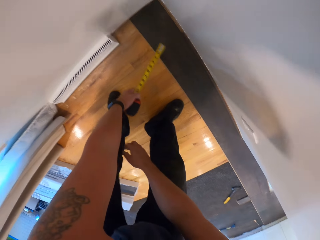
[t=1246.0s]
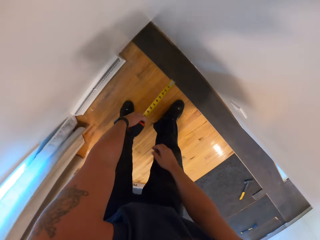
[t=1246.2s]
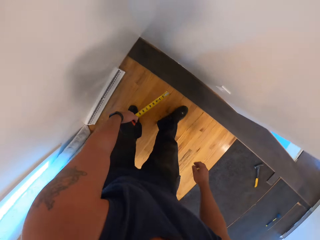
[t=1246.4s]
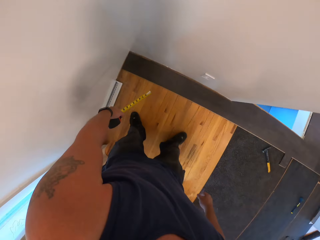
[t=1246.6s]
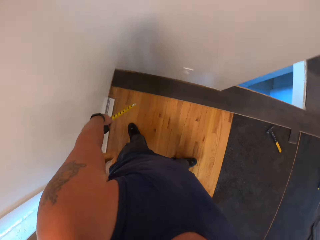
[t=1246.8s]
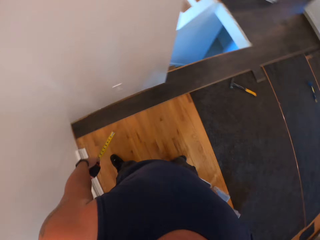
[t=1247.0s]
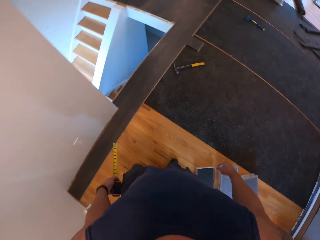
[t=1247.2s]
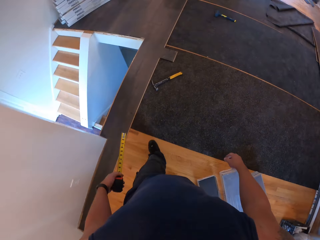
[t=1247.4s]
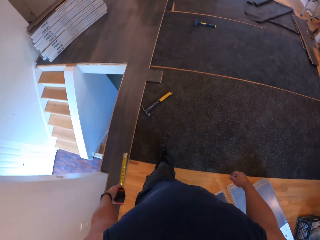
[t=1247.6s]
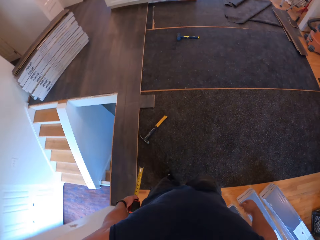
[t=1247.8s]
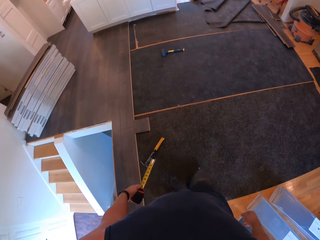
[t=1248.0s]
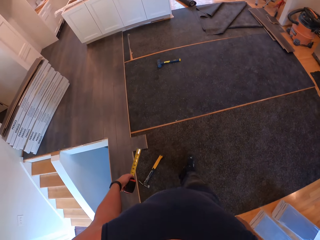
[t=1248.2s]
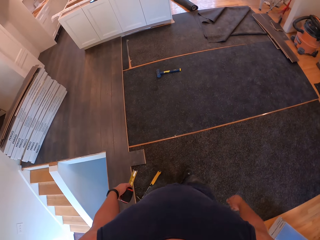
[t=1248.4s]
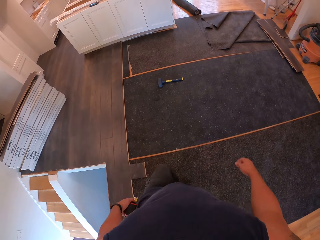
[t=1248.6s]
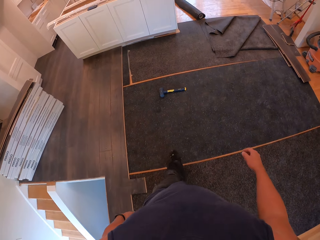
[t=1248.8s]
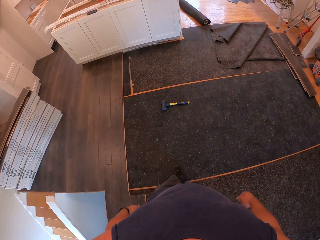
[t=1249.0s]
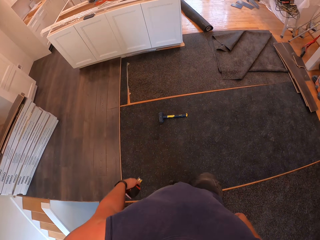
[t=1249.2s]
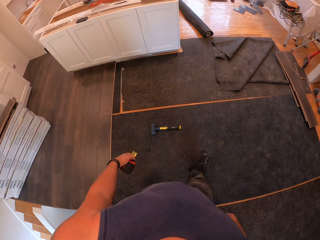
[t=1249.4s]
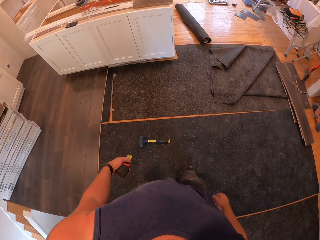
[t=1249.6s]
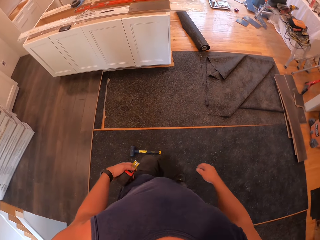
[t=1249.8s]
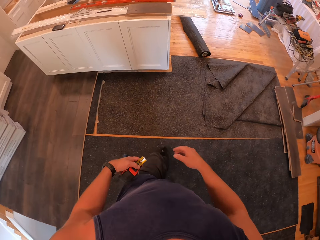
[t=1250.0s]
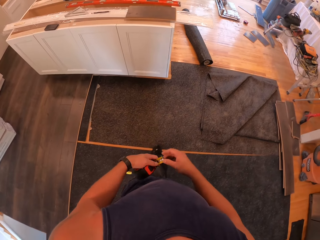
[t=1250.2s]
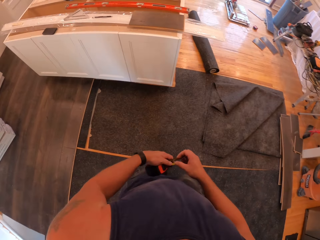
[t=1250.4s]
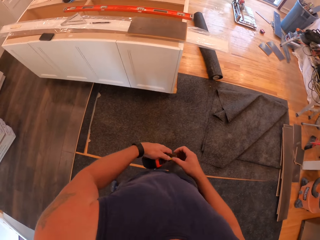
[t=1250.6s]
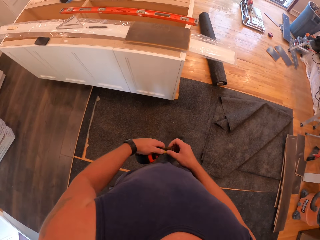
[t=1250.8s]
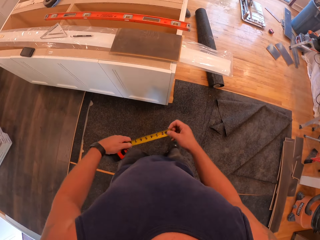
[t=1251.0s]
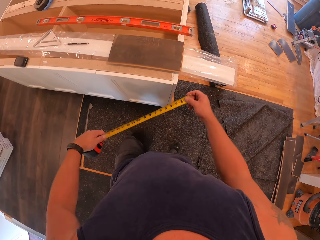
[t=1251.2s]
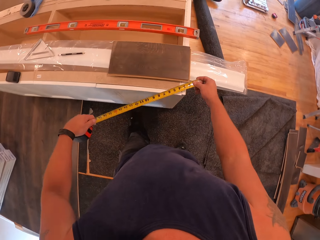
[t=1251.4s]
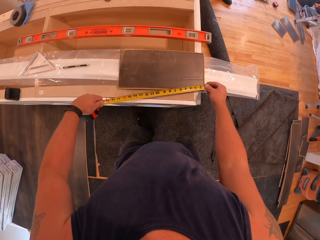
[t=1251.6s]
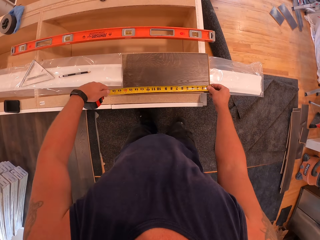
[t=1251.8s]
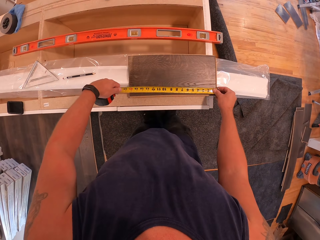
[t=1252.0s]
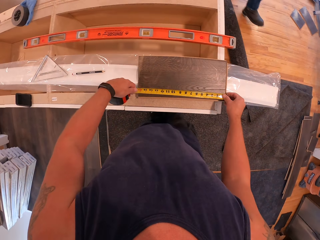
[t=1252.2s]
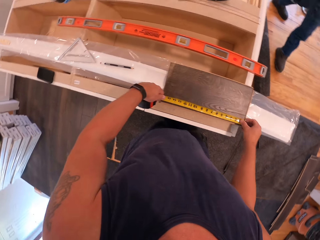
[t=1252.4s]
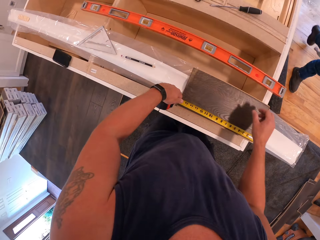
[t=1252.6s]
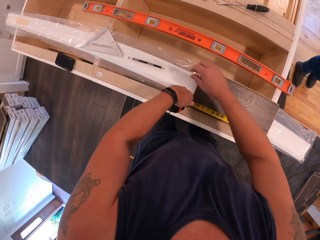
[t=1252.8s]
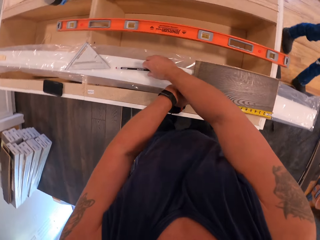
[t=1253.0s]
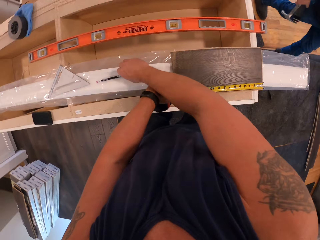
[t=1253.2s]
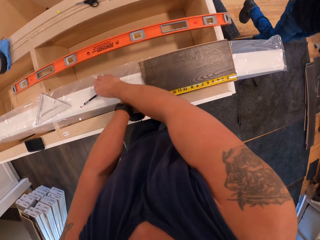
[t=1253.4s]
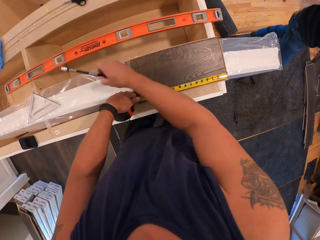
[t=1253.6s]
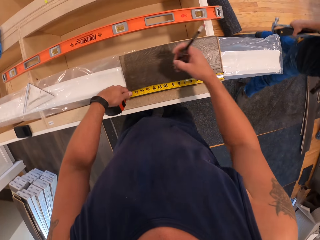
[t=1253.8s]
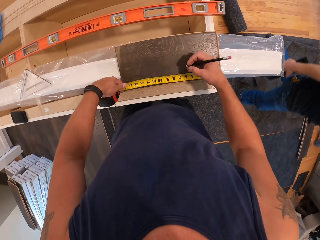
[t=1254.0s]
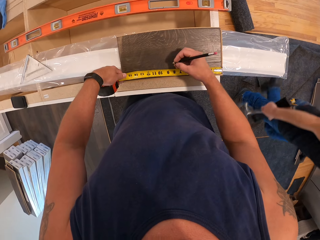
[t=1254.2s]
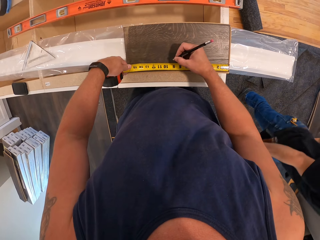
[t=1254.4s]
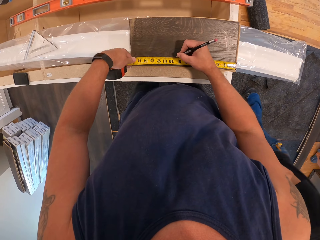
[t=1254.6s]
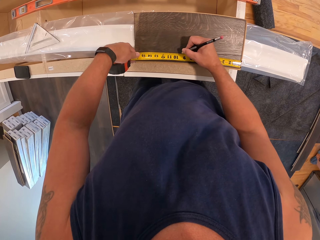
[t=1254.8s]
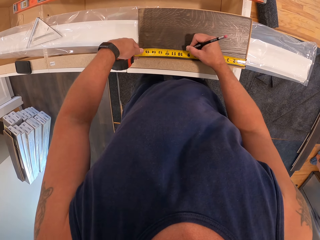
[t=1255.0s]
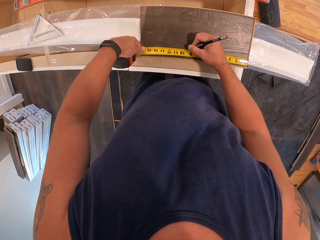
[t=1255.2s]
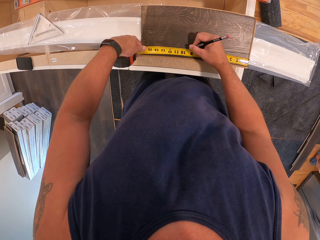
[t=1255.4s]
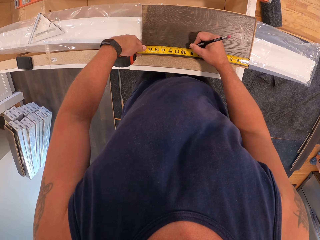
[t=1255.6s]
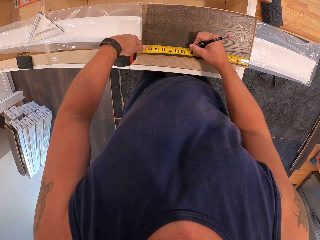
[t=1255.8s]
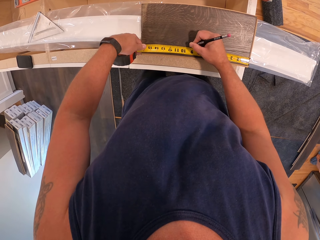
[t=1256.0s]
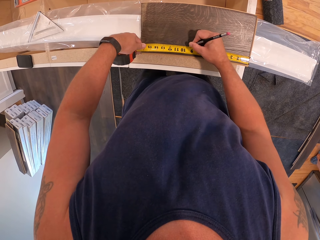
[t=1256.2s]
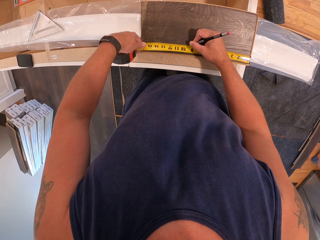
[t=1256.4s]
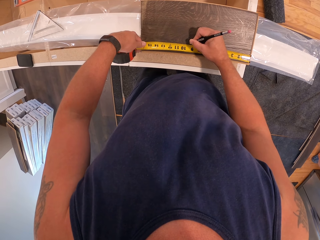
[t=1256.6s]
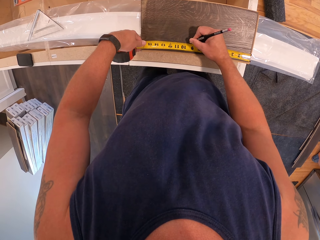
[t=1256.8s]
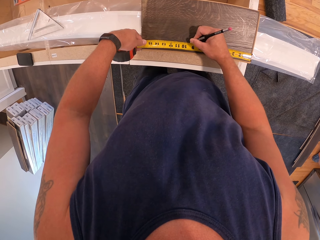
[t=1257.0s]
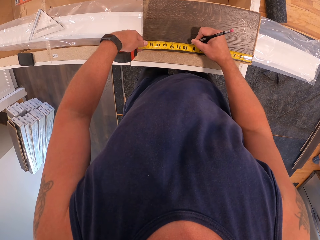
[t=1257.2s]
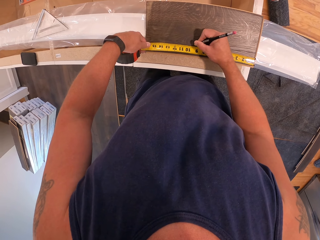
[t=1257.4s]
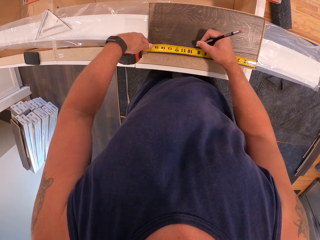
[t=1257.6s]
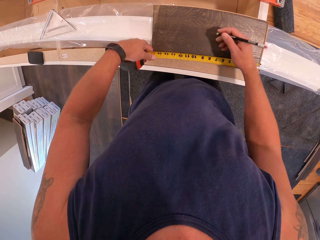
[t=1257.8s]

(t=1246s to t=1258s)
The camera wearer walks away from the edge of the wall. He turns to the left. He walks forward. He pulls the tape with his left hand. He measures a floor tile. A man walks towards the camera wearer. The man walks past the camera wearer. The camera wearer picks a pencil from something. He marks the floor tile.

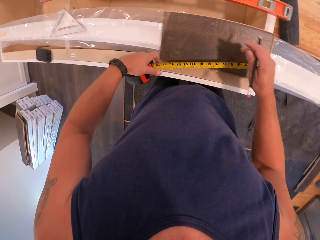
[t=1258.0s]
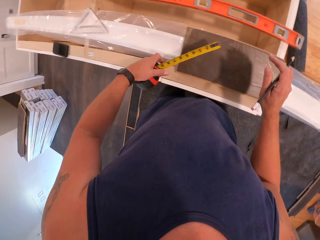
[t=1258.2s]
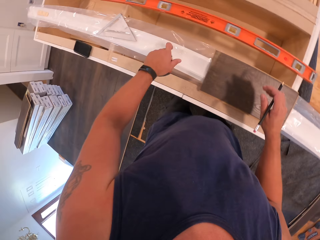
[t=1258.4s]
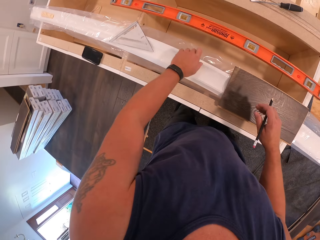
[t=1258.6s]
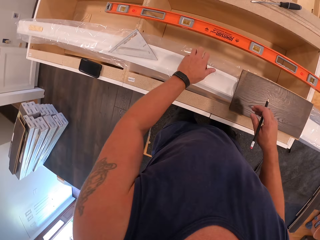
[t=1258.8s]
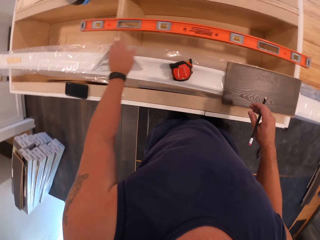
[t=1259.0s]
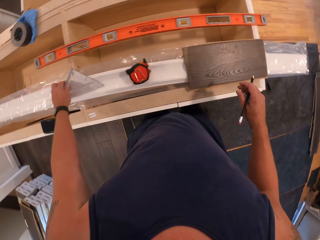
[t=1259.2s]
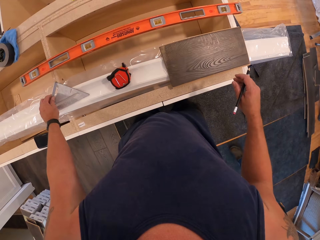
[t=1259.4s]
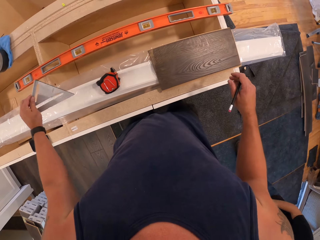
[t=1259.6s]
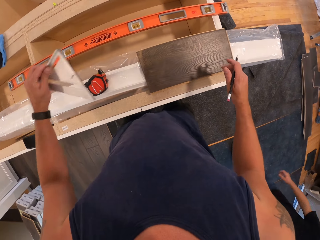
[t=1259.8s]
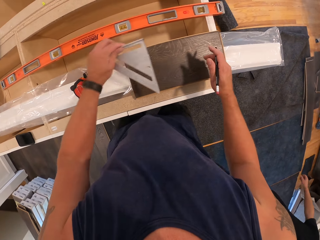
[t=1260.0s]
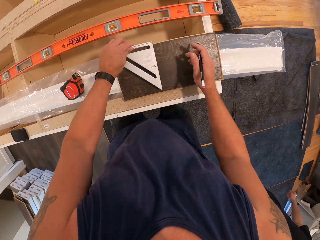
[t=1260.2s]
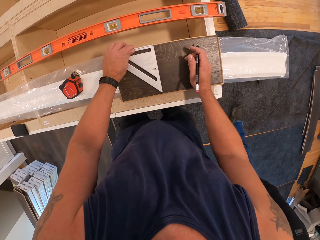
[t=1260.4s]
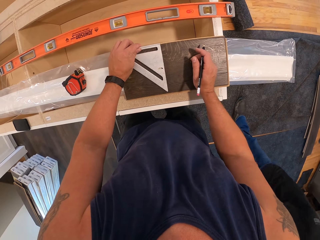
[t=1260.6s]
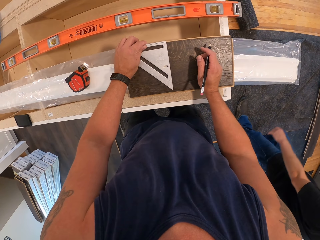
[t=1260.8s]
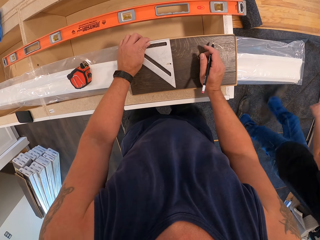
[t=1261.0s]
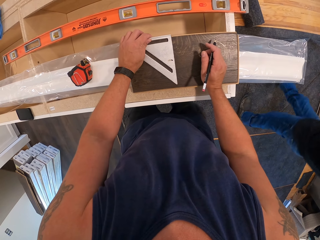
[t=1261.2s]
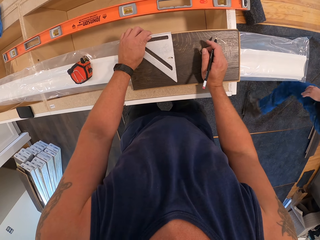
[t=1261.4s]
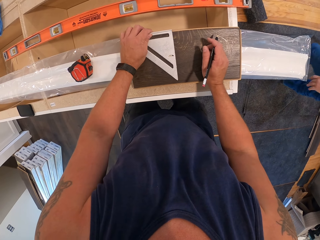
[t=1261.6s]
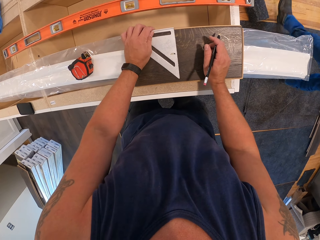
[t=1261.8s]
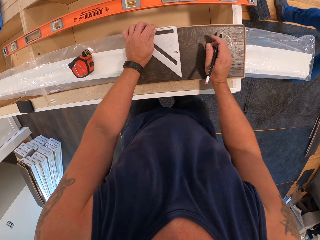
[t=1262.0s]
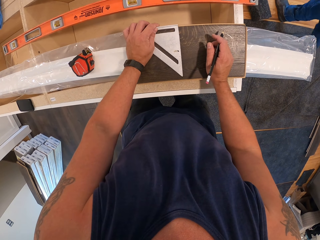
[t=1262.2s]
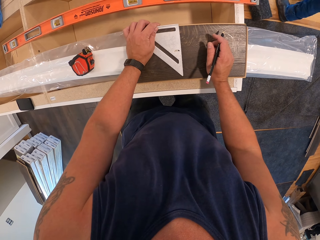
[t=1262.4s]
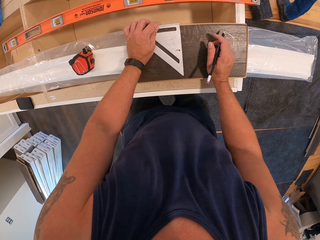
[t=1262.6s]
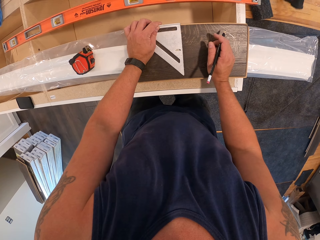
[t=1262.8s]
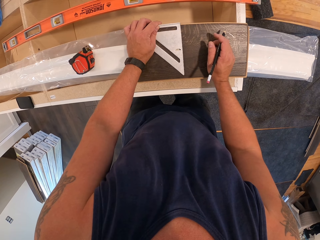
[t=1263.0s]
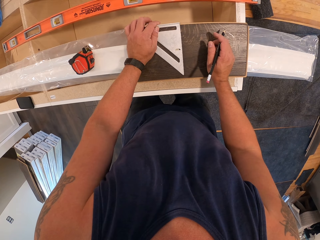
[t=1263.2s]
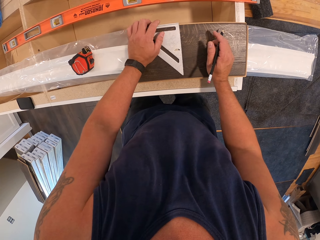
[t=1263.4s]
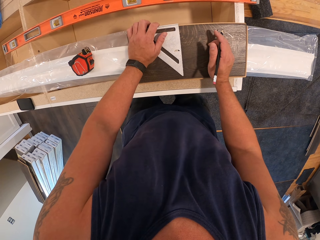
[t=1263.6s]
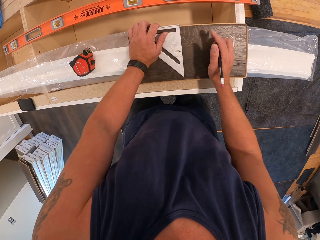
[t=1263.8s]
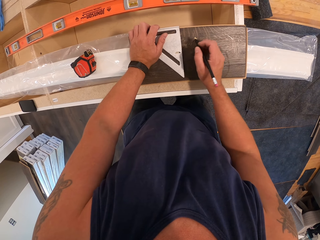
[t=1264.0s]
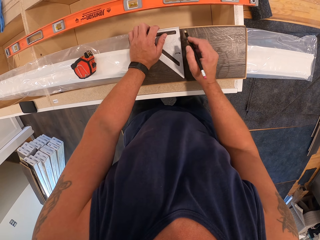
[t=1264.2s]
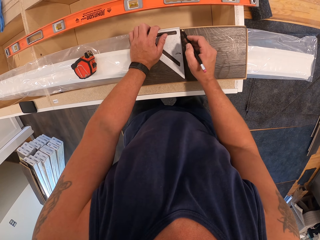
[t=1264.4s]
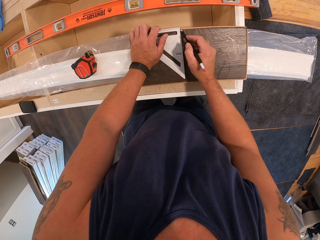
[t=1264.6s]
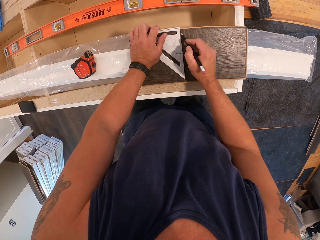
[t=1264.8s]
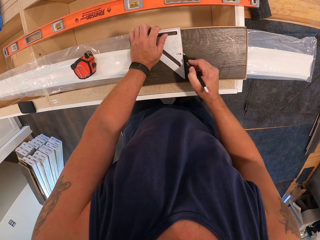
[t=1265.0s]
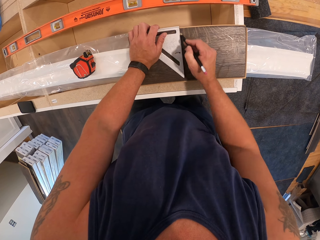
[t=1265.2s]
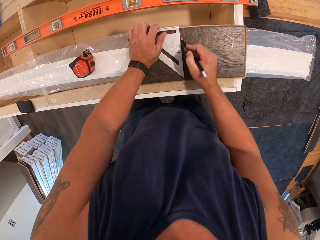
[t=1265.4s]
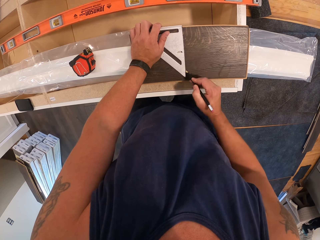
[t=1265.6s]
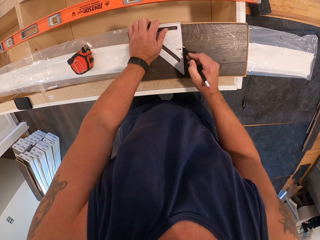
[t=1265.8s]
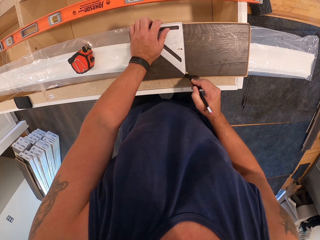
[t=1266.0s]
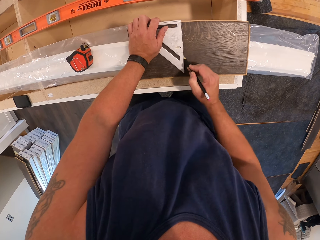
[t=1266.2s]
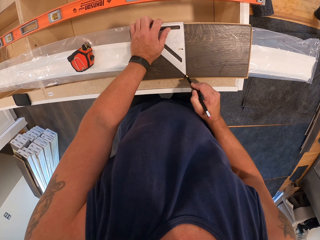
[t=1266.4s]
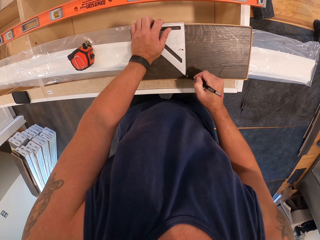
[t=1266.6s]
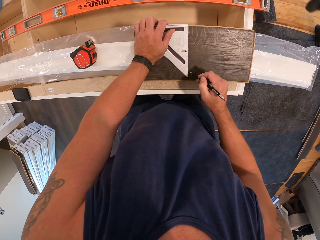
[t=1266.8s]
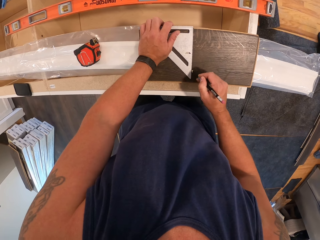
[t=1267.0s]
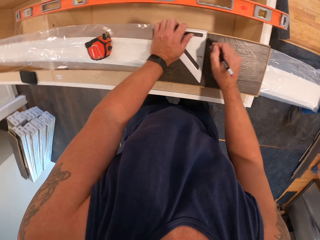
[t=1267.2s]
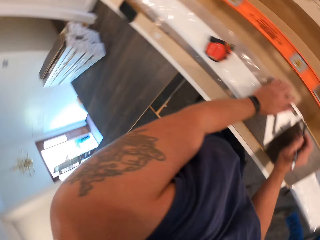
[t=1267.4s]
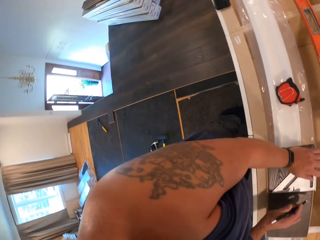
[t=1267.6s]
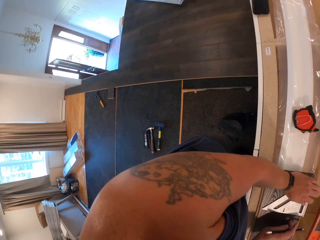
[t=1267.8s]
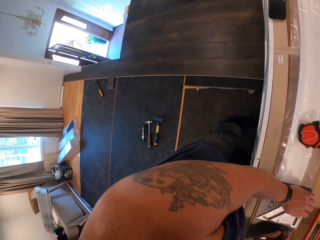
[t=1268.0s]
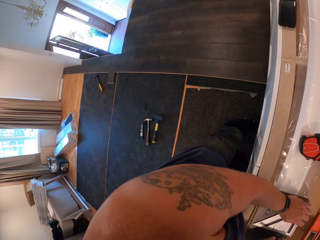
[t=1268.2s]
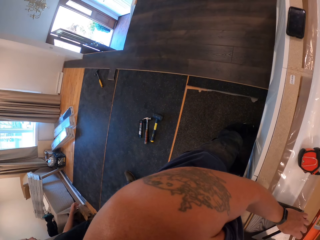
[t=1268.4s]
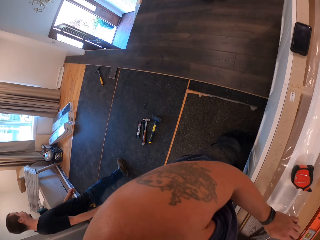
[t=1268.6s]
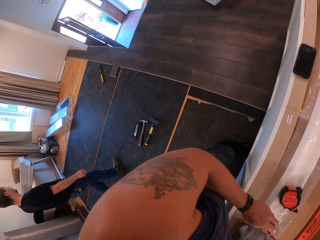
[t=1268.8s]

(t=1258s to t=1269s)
The camera wearer removes the tape from a floor tile. They place the tape measure on something. They pick the speed square from something. They place the speed square on a floor tile. A man walks past the camera wearer. The camera wearer adjusts the speed square on the floor tile. They mark the floor tile with a pencil. They look around.
